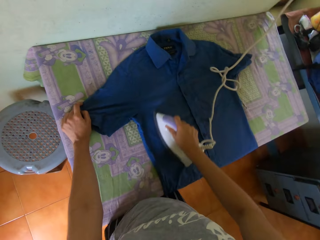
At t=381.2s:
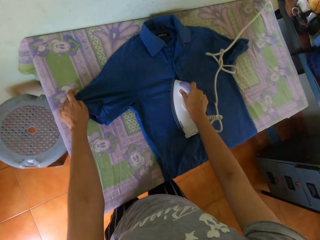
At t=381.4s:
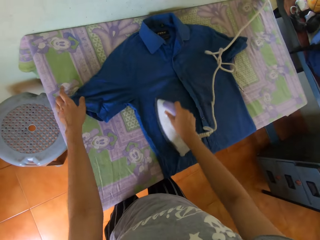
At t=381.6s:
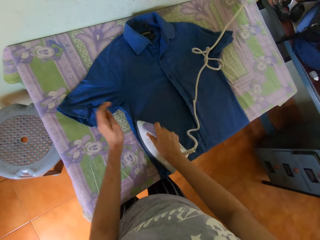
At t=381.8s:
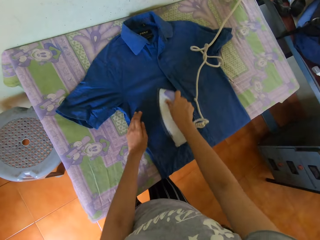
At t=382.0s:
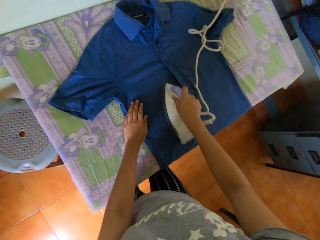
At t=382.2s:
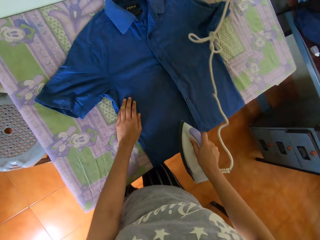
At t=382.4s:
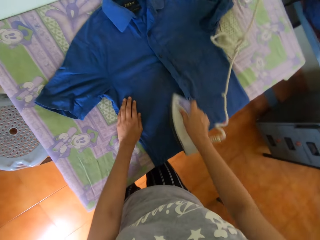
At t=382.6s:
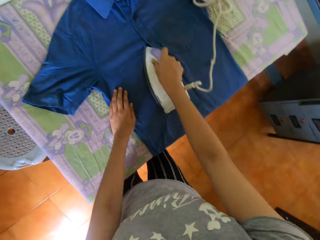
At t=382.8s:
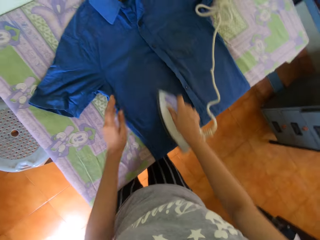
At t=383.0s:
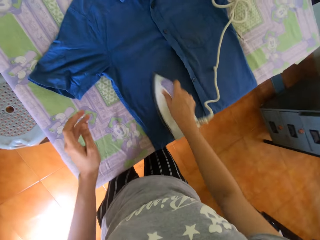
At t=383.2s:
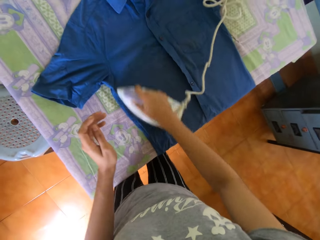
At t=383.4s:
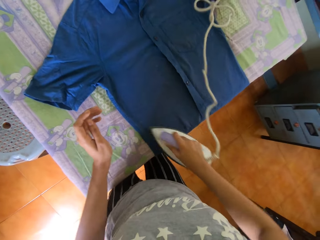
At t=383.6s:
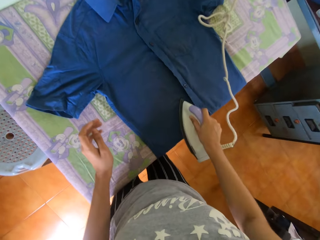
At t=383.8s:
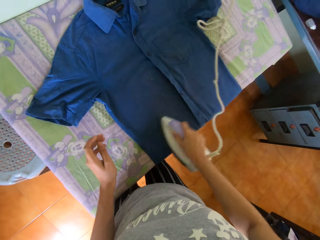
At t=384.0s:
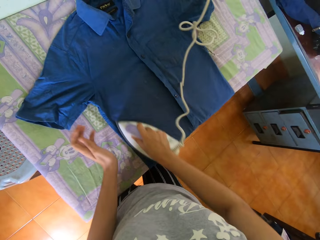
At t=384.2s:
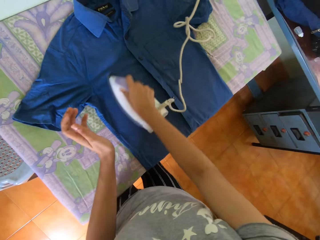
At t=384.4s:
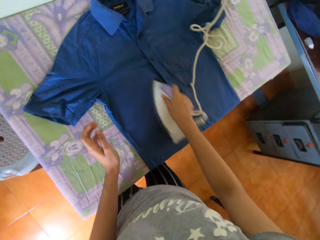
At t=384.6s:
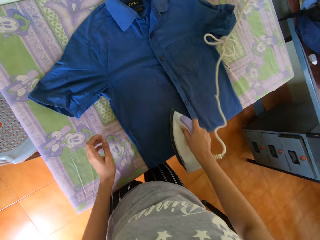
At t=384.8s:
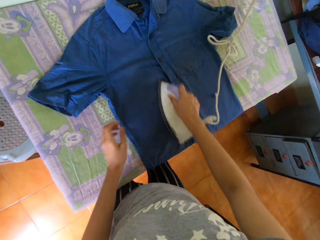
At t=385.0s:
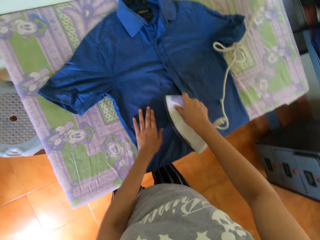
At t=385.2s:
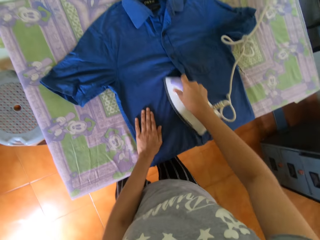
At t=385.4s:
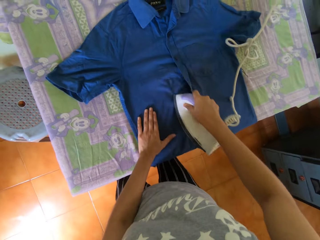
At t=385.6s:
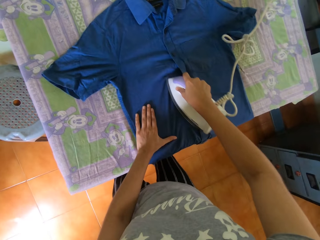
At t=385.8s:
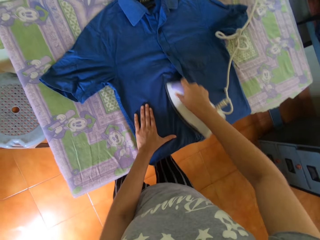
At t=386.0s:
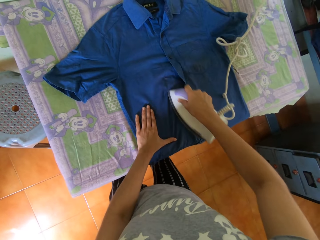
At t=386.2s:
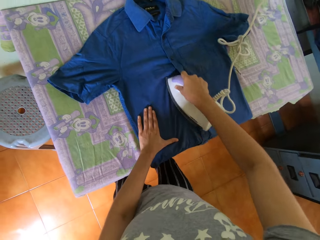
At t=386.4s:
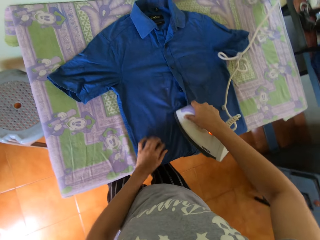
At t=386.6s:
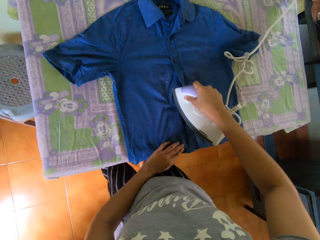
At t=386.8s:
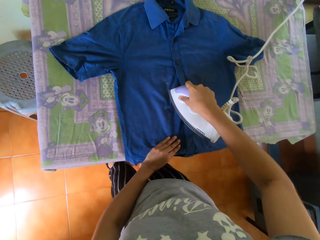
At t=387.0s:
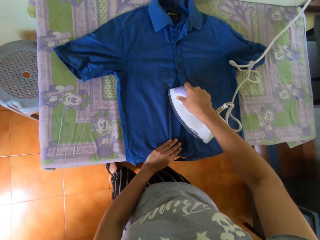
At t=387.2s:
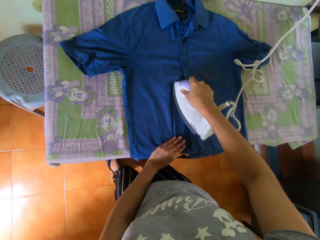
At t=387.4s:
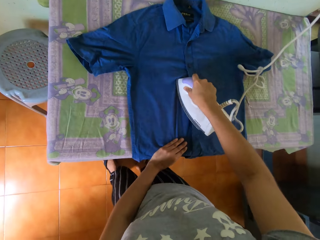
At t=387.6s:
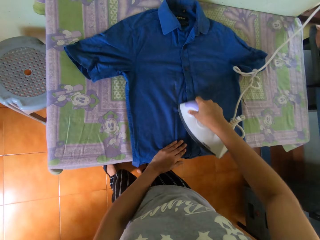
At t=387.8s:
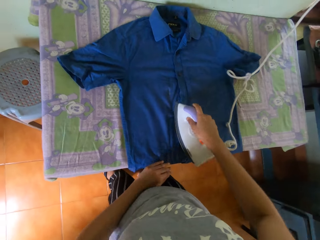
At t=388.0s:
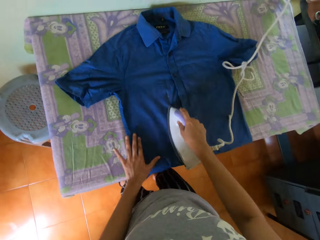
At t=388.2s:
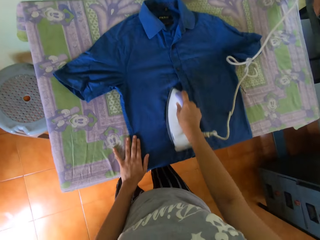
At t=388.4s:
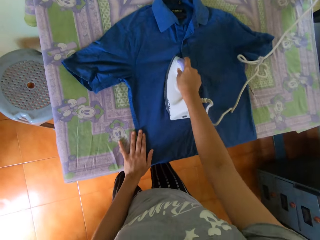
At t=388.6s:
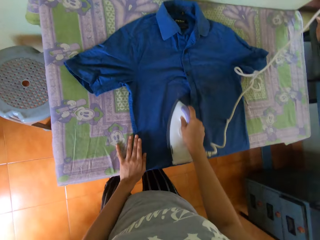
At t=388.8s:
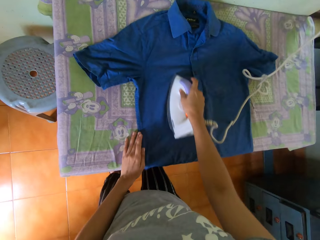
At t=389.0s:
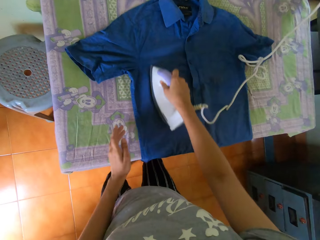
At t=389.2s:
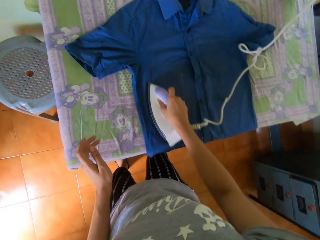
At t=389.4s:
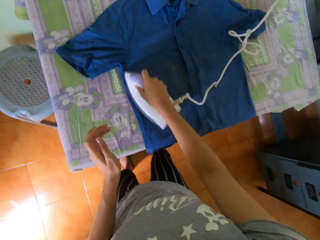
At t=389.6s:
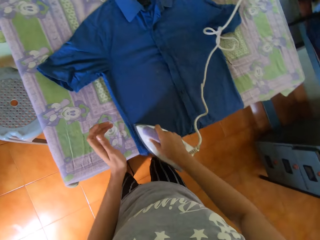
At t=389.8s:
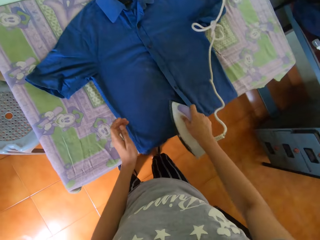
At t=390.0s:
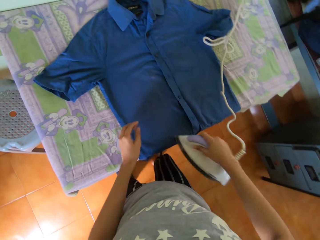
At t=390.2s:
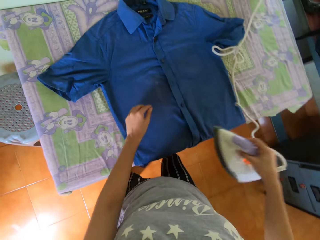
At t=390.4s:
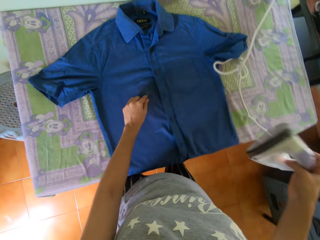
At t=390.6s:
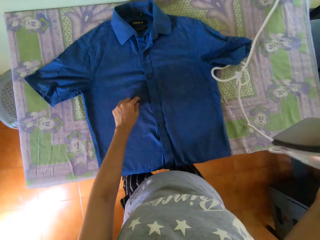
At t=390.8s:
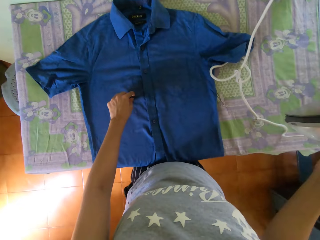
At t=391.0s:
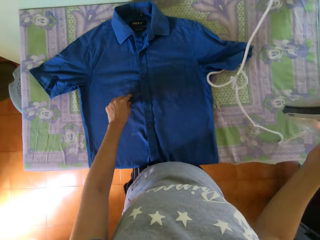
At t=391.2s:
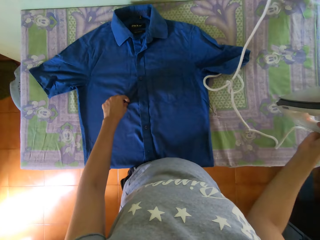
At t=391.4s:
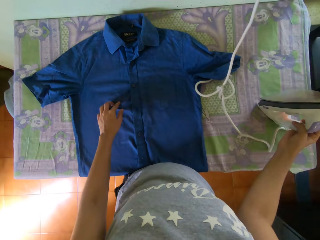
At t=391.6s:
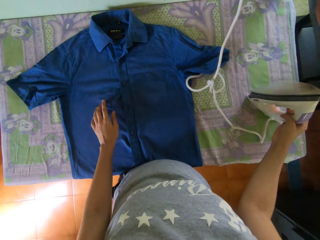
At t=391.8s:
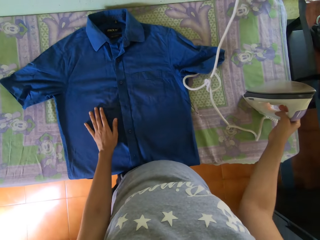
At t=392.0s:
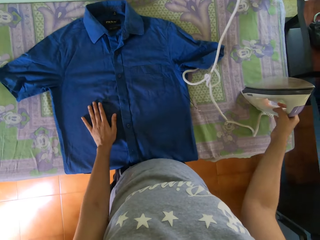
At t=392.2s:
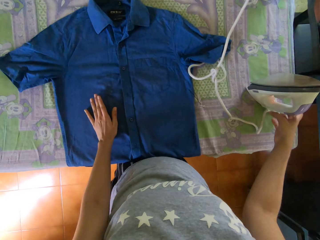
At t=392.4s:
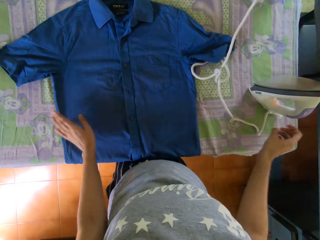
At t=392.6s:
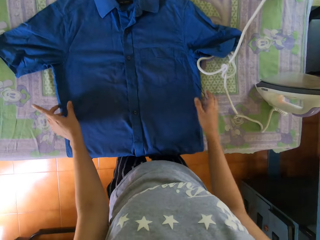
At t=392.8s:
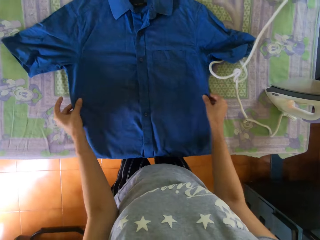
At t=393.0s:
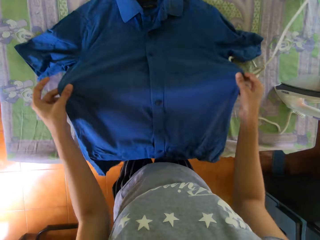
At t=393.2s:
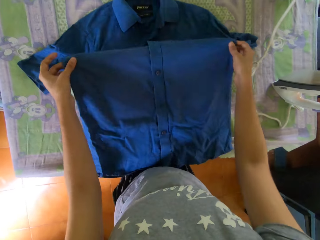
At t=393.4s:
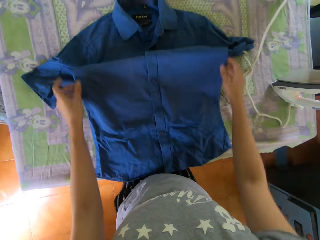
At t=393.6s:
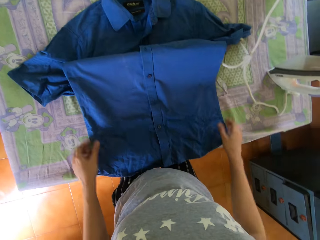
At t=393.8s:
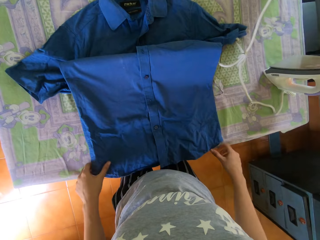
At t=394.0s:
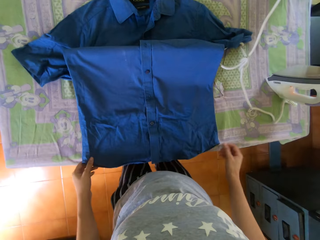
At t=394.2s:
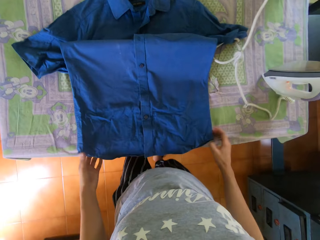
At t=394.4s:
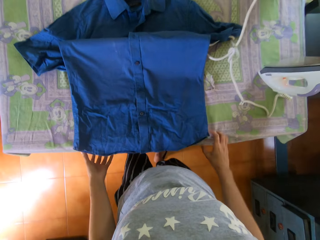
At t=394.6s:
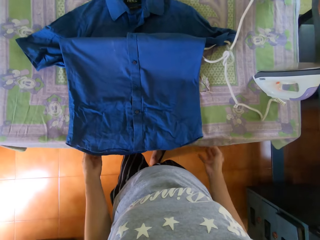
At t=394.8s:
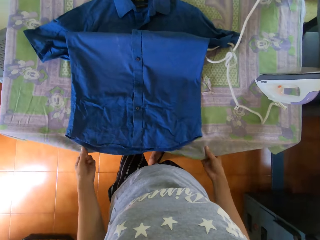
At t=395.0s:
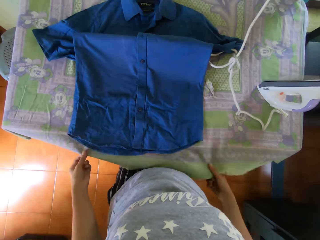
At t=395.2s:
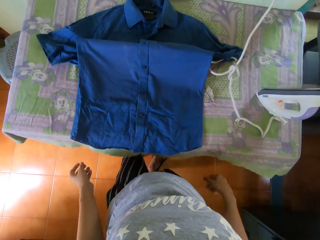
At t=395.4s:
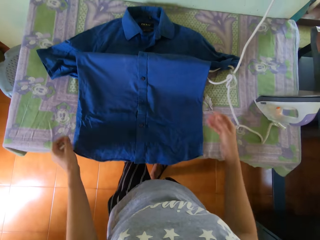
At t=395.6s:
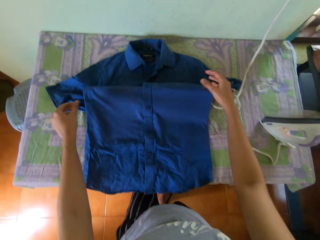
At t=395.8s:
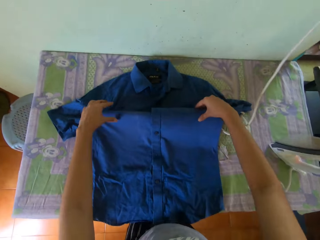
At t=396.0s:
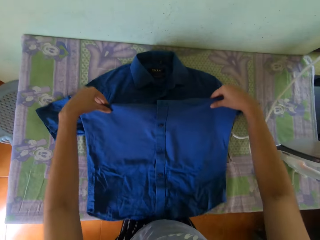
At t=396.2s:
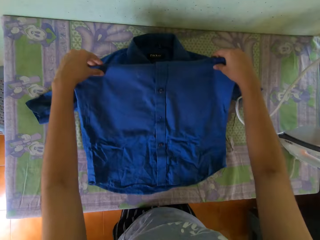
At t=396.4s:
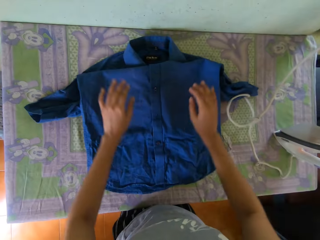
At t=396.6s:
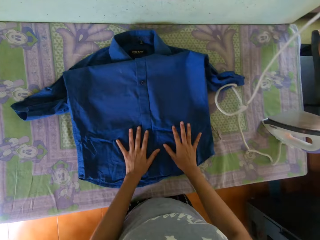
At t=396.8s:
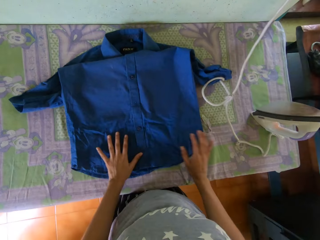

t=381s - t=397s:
The camera wearer places his left hand on the shirt on the table. He drops the iron in his right hand on the table. He adjusts the shirt on the table with his hands. He holds the cloth on the table with his hands. He adjusts the shirt on the table with his hands.

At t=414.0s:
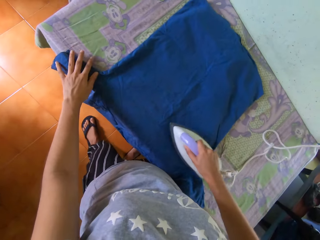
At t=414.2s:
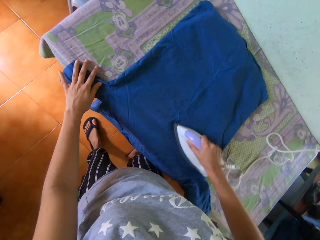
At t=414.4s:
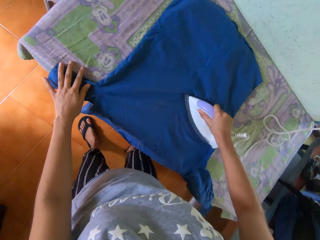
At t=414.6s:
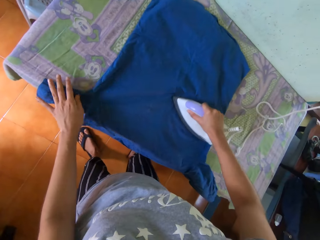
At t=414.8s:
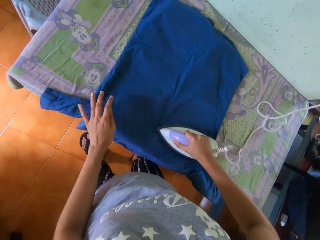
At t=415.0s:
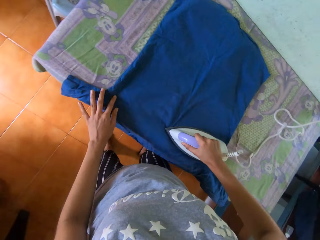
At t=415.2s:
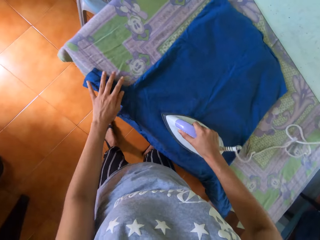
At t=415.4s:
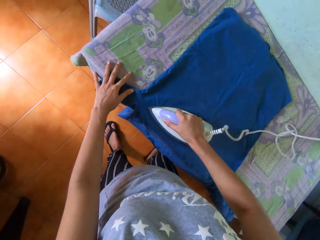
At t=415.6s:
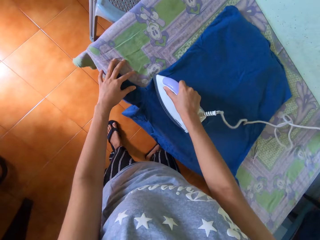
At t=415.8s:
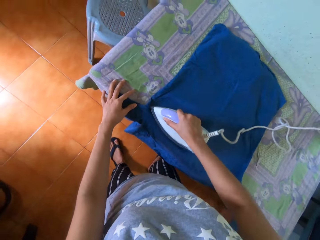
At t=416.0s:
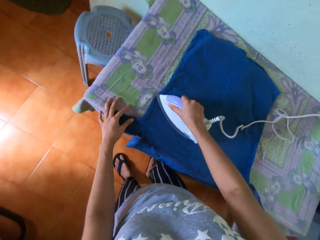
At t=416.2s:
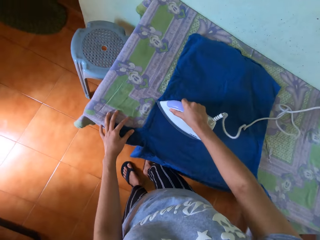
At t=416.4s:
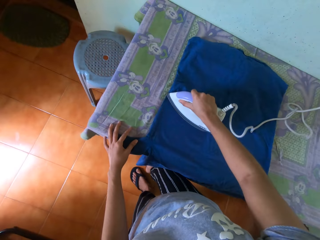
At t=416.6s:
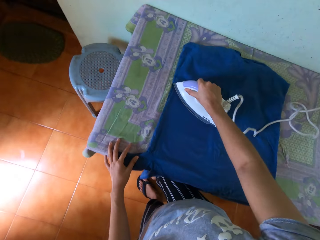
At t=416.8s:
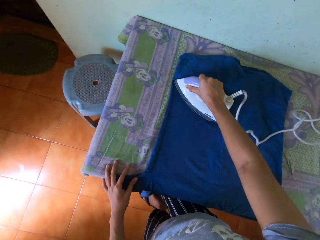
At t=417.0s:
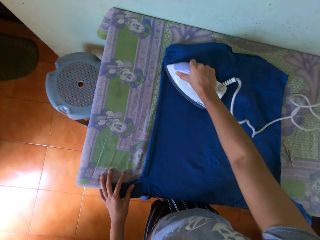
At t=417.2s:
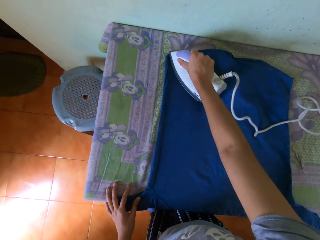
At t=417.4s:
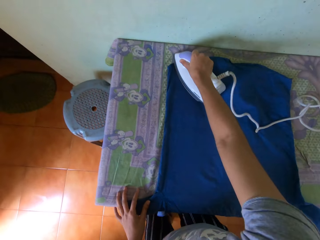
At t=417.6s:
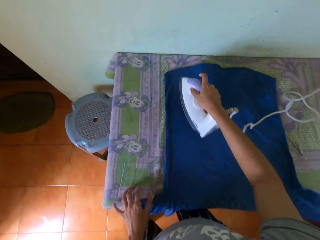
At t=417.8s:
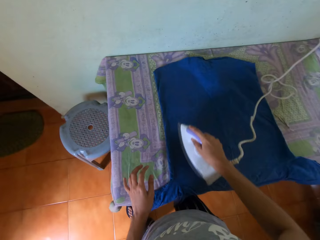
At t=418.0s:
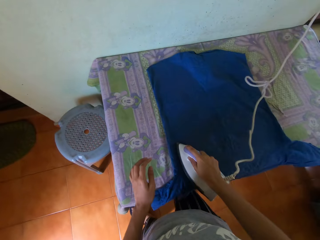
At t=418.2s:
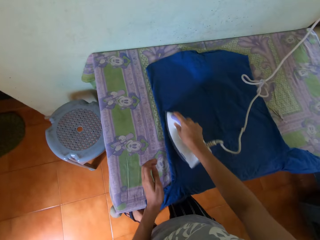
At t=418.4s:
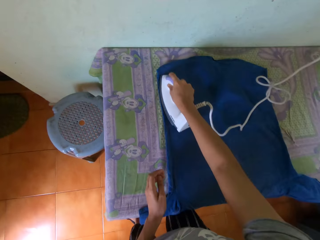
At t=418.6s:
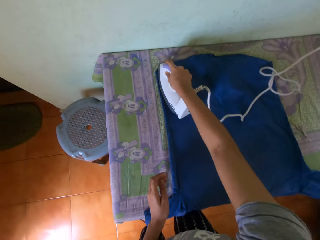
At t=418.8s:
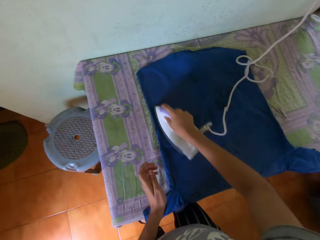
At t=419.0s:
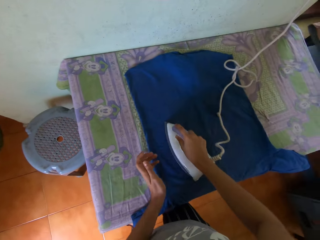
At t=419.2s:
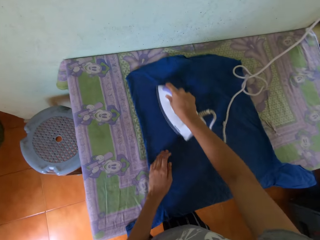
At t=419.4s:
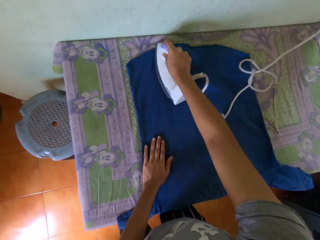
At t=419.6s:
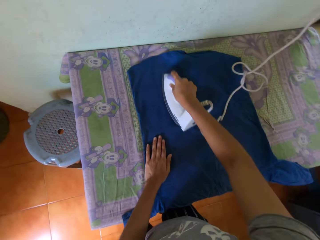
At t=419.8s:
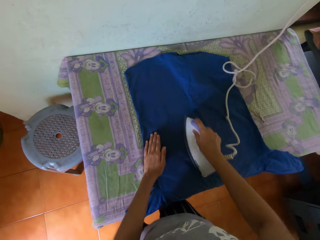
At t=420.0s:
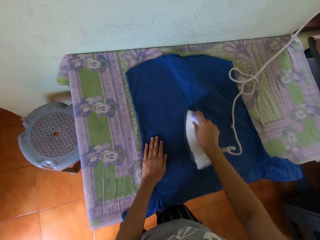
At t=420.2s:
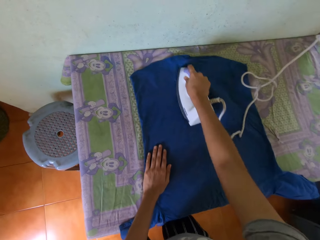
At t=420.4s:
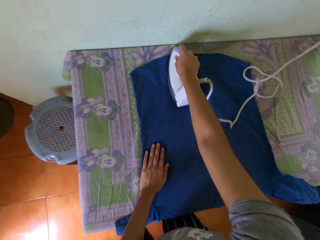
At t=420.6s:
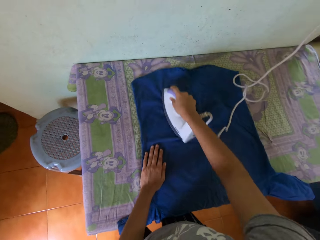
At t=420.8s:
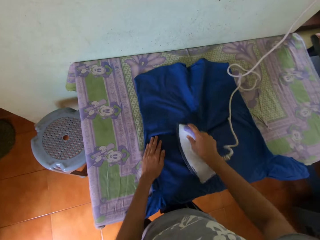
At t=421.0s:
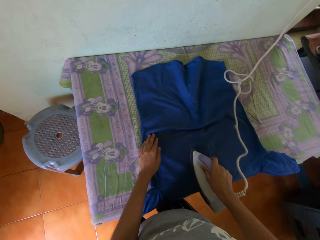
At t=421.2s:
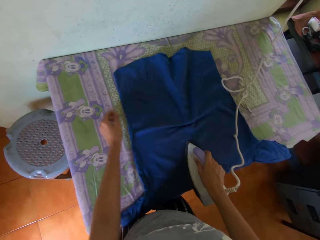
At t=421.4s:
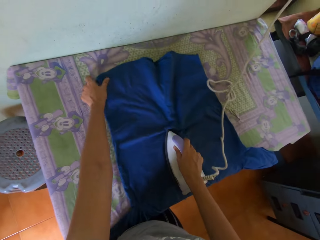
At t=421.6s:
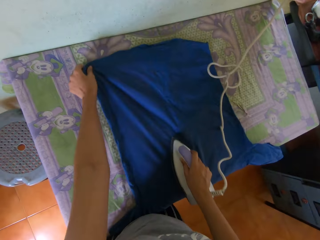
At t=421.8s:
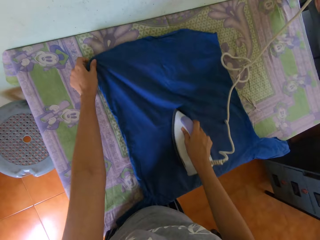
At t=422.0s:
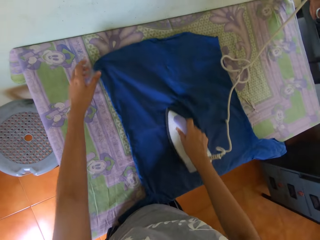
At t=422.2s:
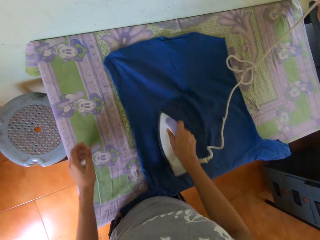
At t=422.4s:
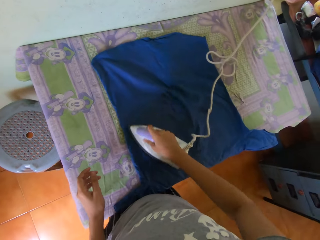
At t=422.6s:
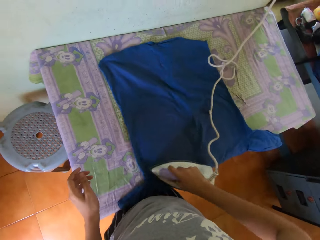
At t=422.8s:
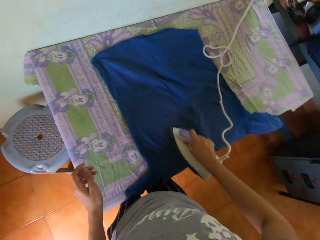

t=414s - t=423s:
The camera wearer picks up the iron from the table with his right hand. He places his left hand on the shirt. He irons the shirt on the table with the iron in his right hand. He places his left hand on the shirt. He adjusts the shirt with his left hand.
